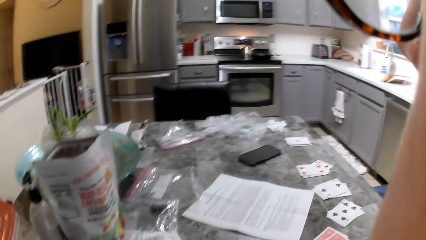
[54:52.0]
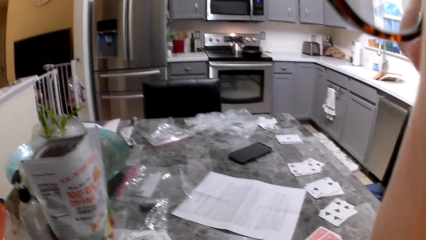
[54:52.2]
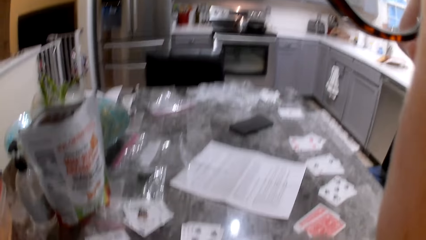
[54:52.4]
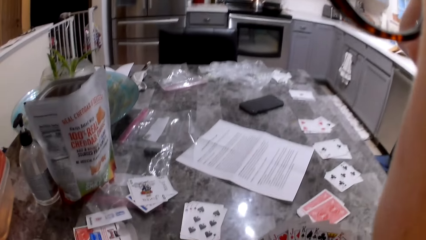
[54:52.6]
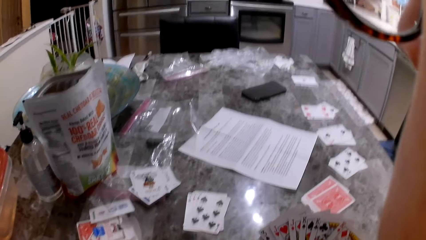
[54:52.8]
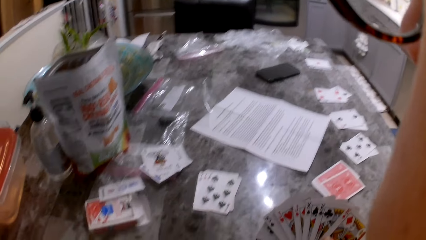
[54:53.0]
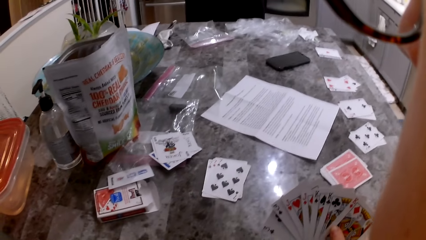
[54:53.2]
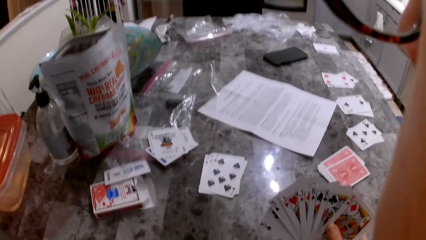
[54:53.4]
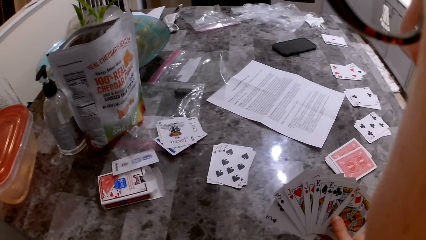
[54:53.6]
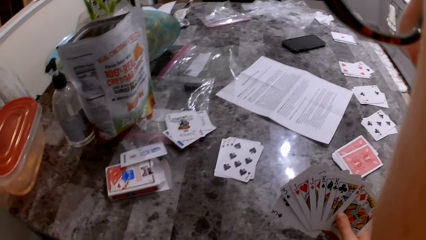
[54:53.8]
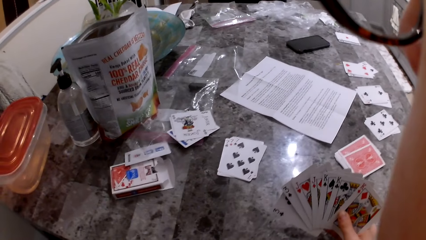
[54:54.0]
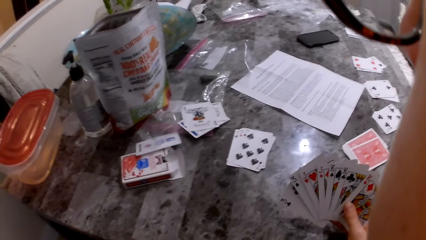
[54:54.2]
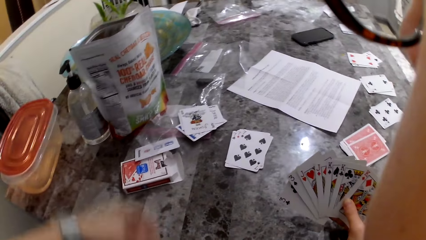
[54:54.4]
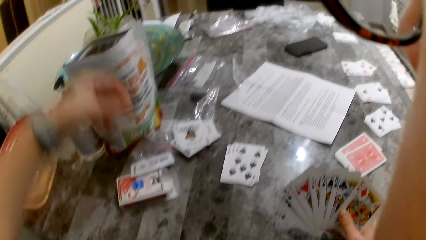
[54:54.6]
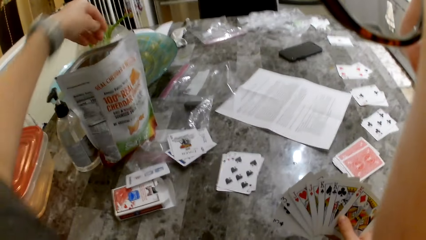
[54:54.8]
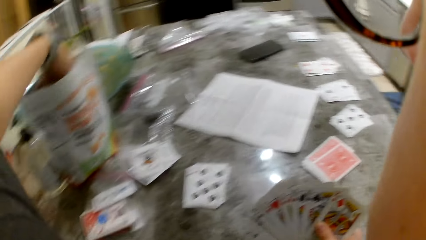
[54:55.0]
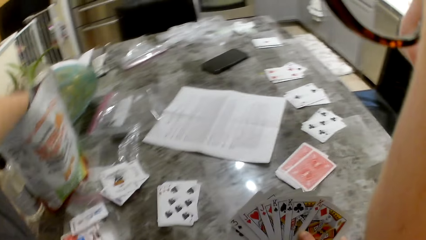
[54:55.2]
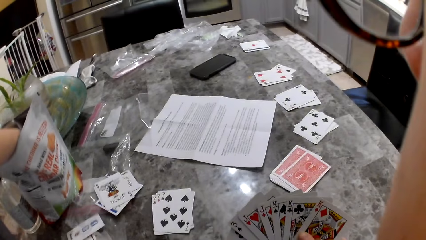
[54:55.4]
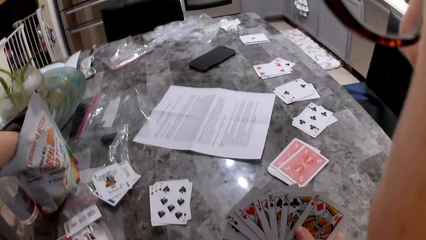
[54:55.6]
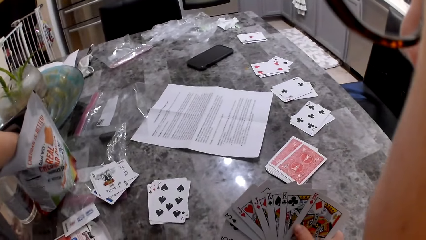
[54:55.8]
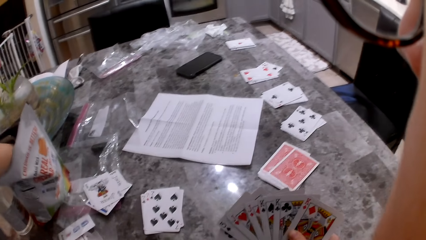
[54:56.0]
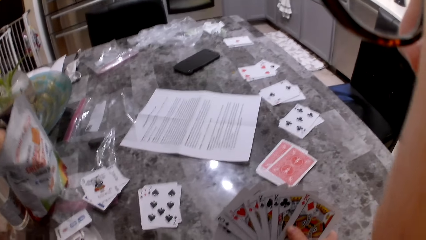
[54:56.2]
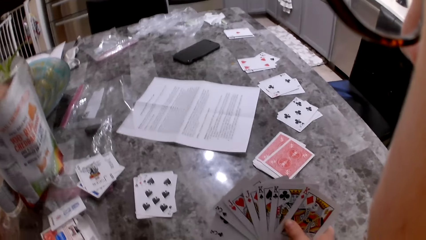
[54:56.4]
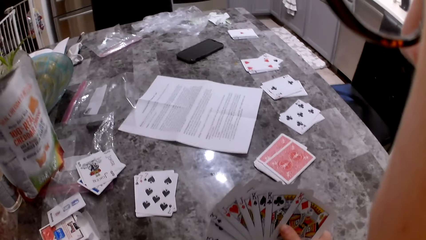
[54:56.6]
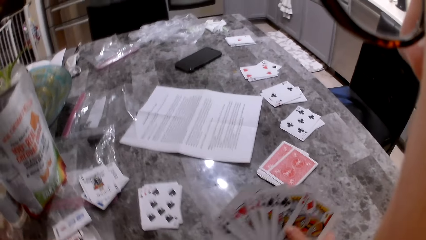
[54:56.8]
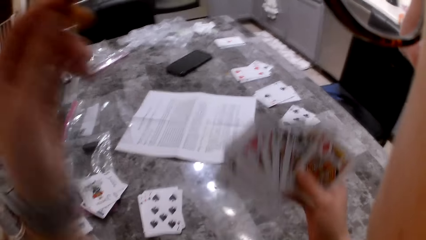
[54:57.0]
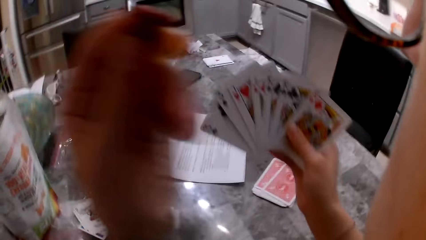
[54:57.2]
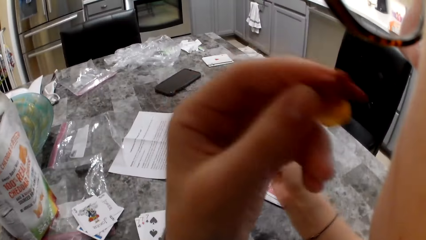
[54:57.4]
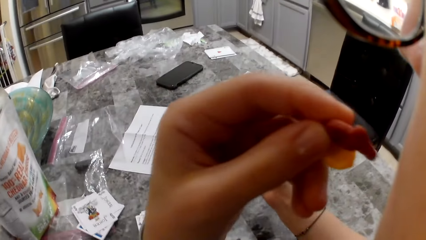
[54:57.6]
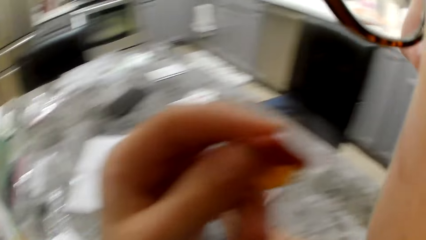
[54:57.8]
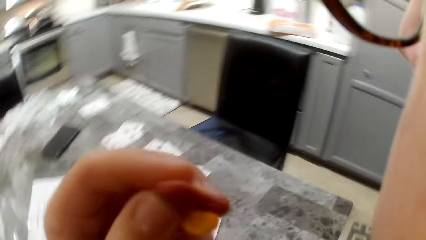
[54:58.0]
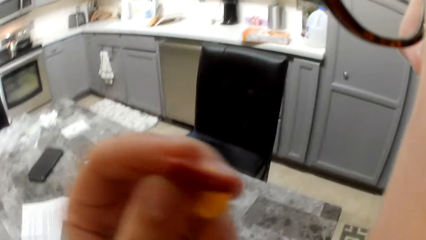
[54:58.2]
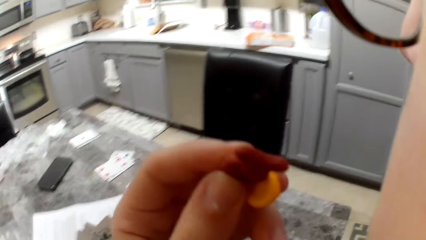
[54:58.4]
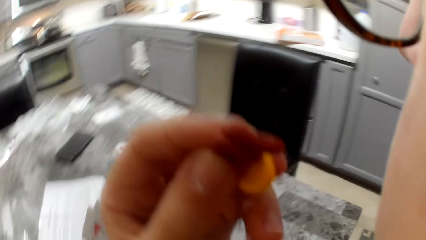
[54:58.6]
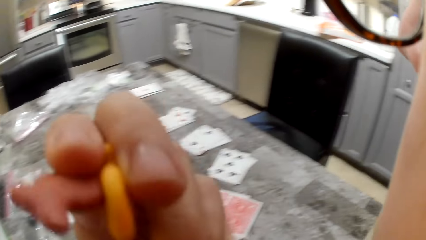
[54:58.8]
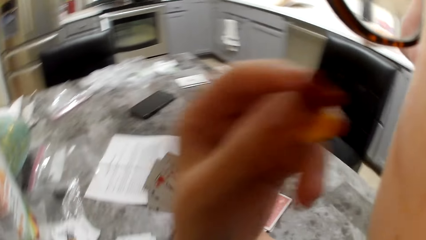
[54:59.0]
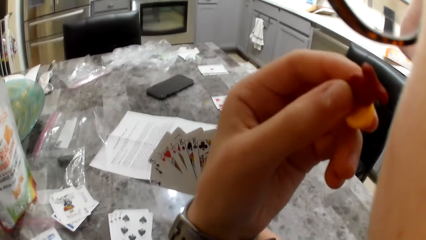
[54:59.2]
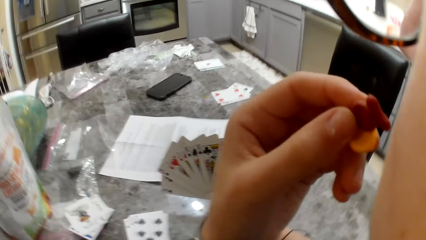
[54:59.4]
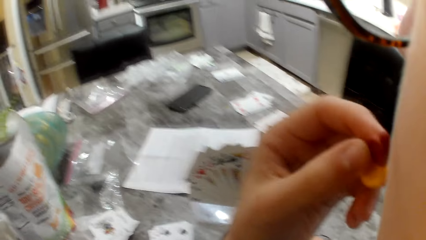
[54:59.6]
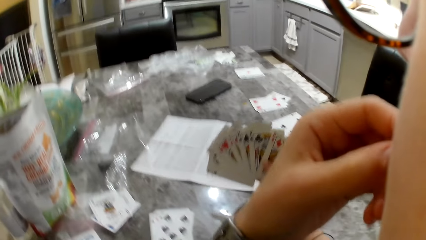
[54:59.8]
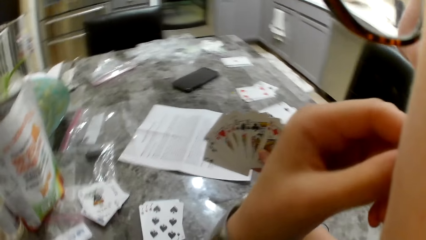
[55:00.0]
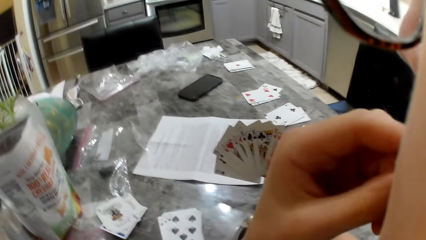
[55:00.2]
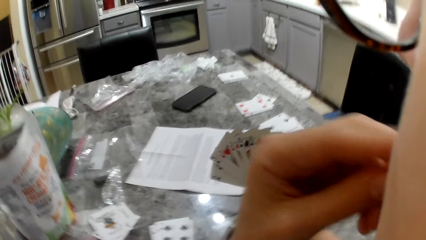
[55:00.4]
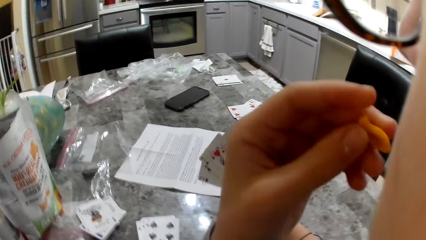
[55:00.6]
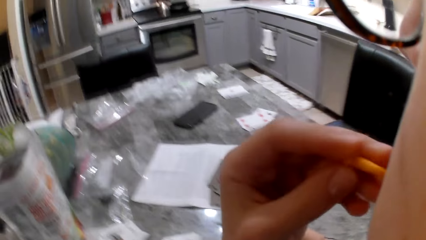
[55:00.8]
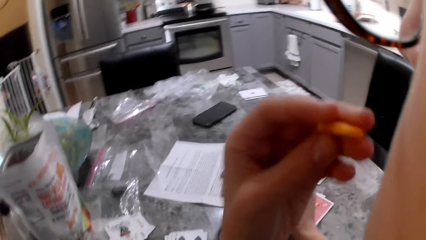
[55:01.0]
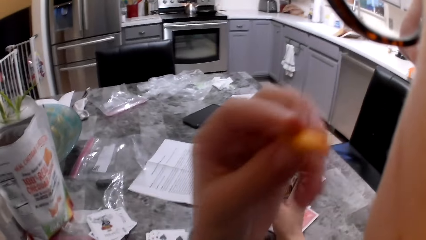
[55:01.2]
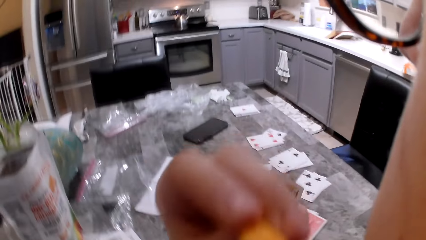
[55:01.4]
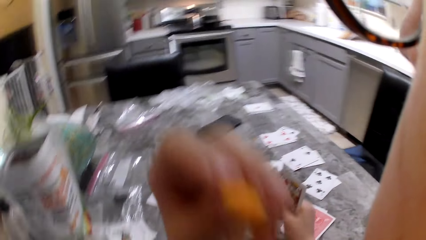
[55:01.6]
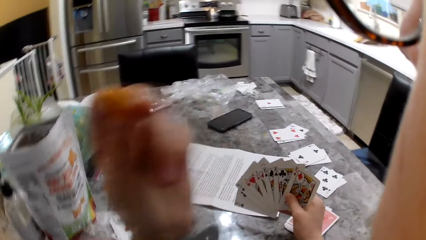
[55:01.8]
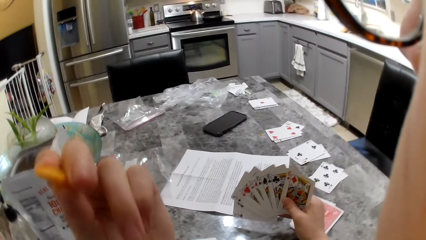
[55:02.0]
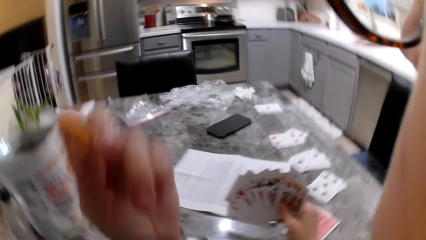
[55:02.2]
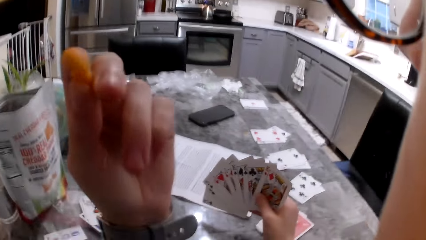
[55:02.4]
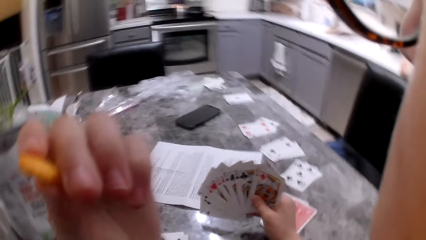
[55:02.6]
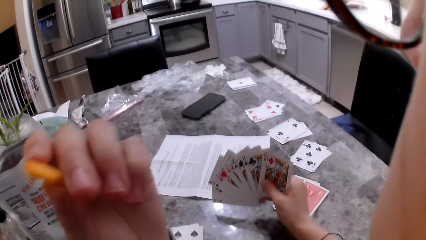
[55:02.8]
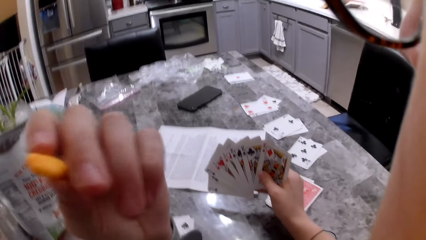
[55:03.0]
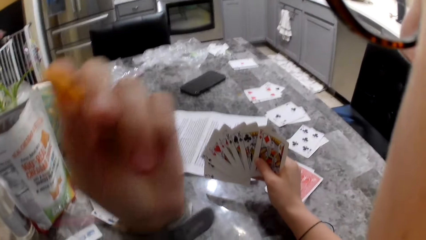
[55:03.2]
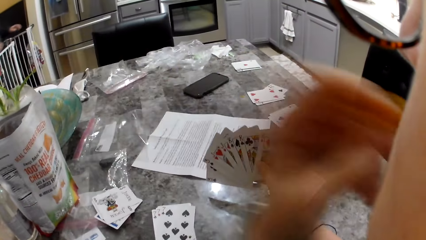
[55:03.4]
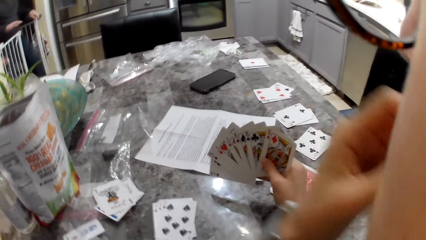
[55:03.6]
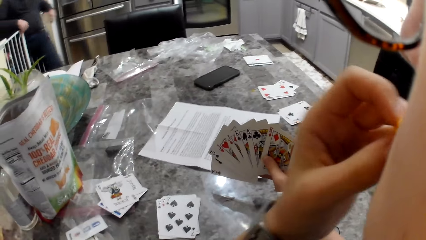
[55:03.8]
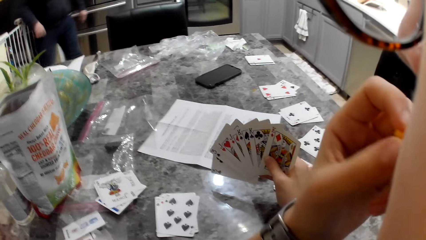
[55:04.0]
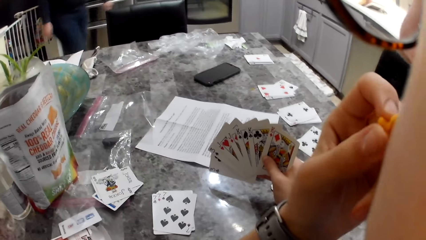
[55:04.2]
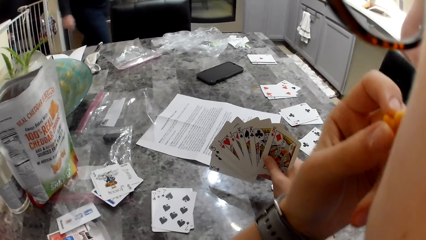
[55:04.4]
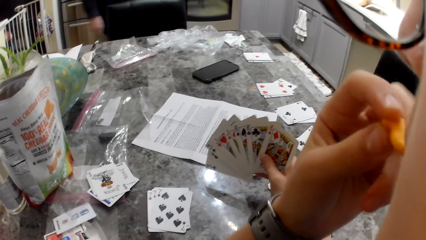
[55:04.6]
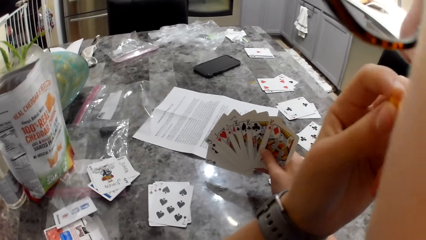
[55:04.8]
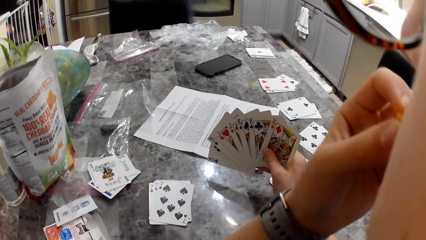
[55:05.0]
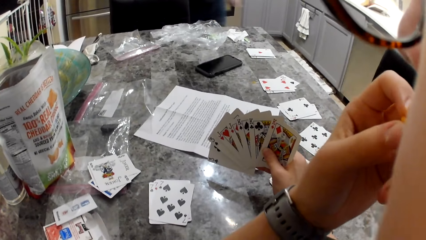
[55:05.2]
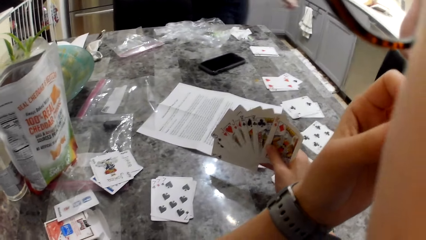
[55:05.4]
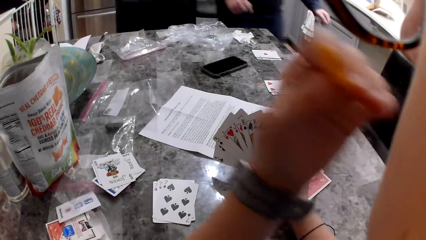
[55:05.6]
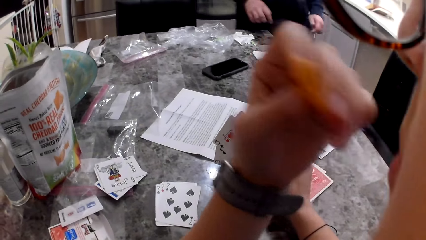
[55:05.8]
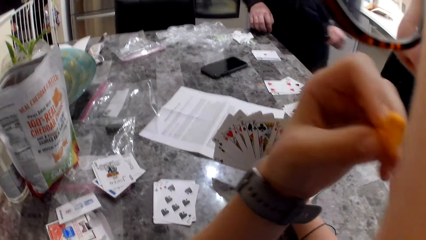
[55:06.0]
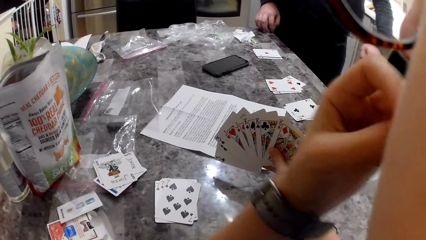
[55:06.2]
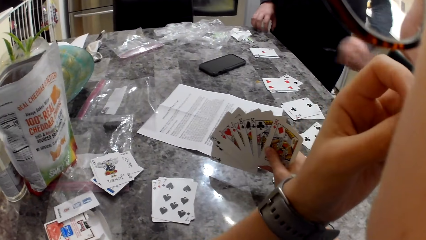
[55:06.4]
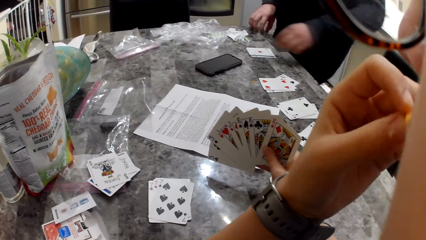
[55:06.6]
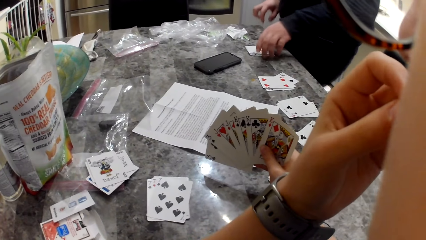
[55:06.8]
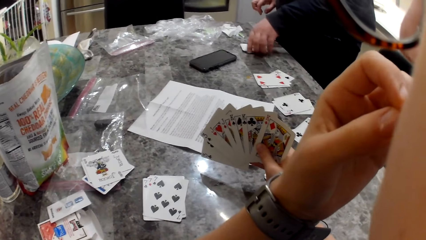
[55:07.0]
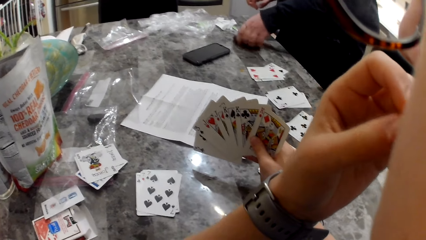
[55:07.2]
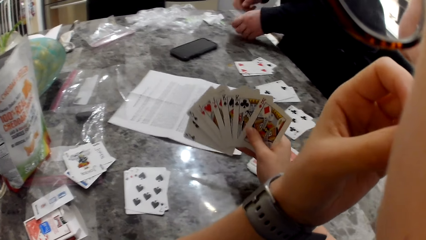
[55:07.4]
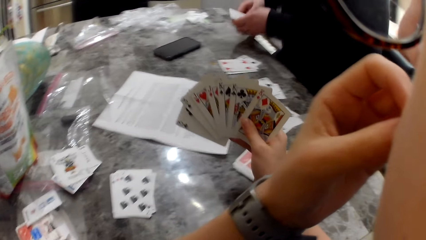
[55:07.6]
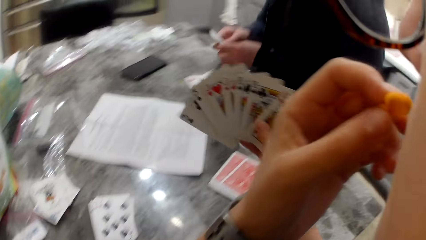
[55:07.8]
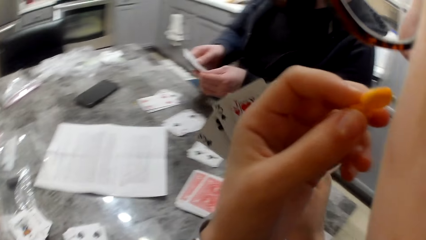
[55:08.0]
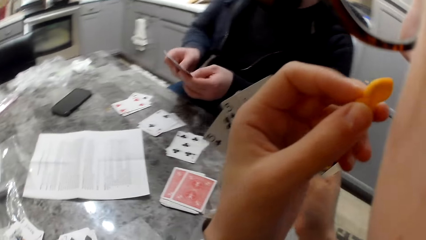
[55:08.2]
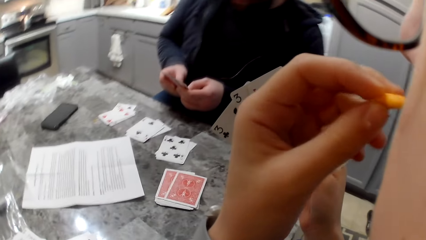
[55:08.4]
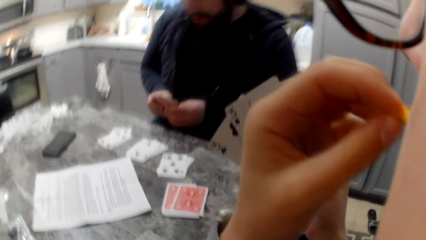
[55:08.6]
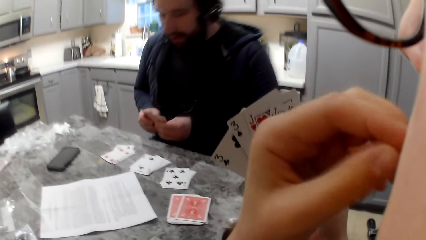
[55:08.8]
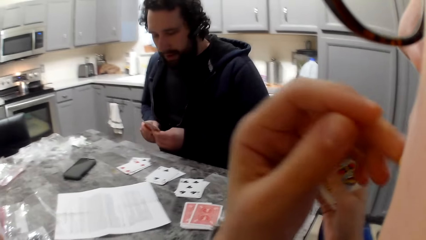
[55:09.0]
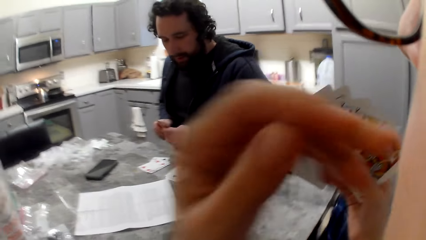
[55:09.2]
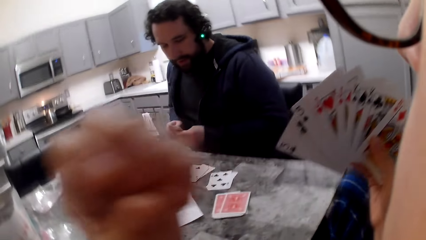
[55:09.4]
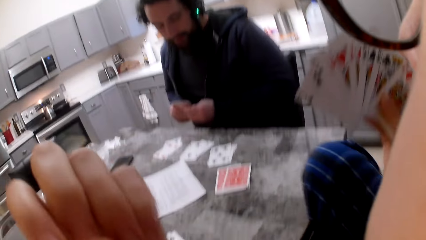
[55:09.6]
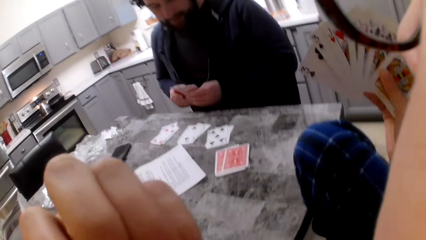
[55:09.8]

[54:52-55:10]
The camera wearer picks some cheddar chips from the bag on the table. They eat the cheddar chips. A man walks around the room. He walks back to his seat. He picks up the cards on the table. He sits down.
